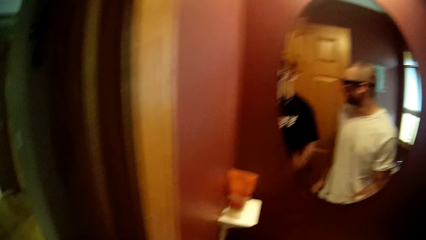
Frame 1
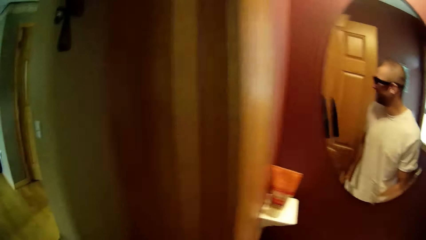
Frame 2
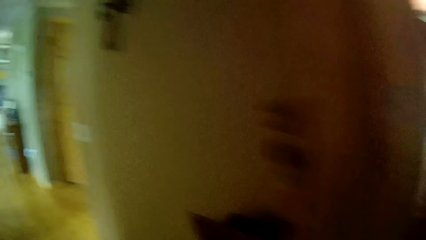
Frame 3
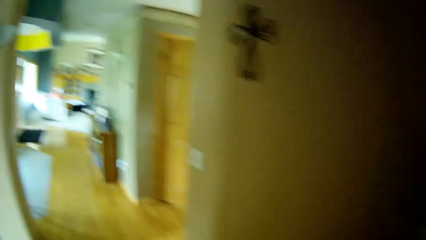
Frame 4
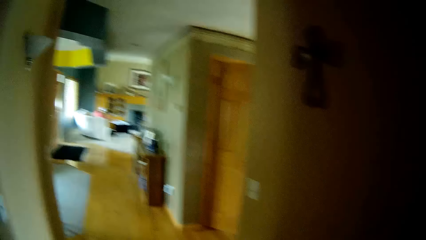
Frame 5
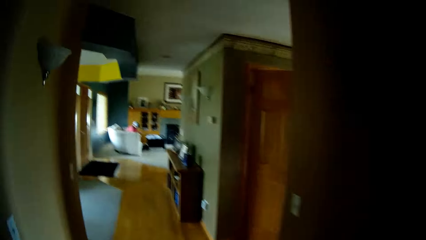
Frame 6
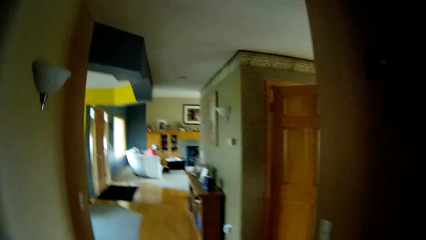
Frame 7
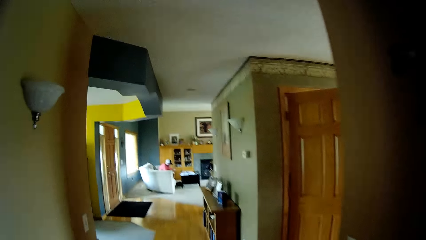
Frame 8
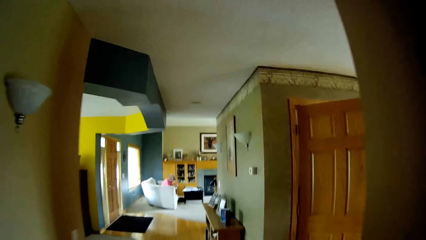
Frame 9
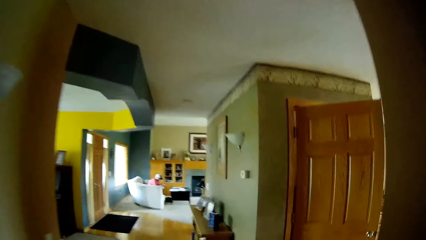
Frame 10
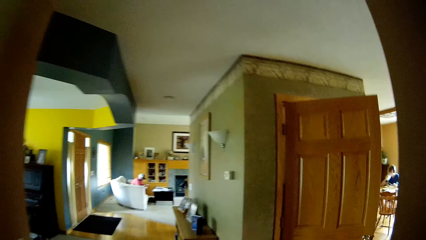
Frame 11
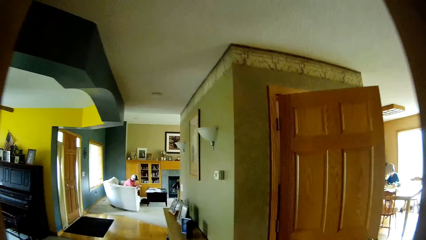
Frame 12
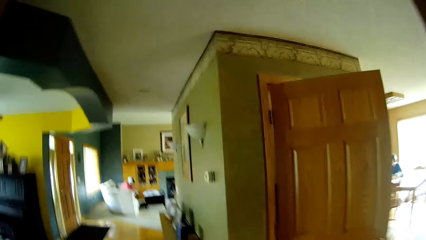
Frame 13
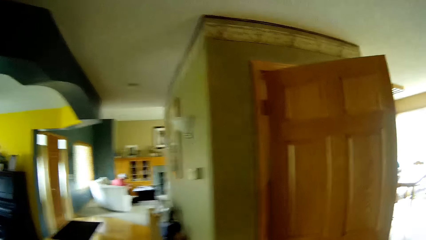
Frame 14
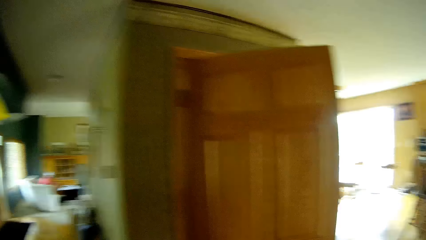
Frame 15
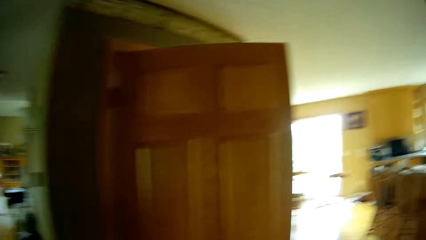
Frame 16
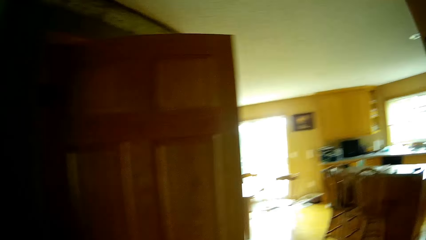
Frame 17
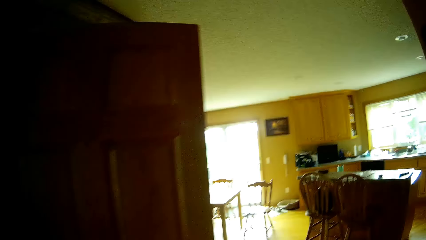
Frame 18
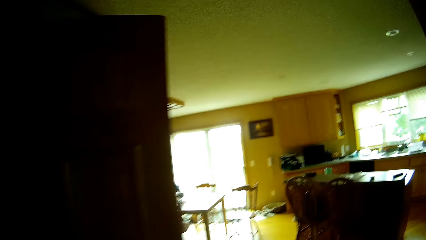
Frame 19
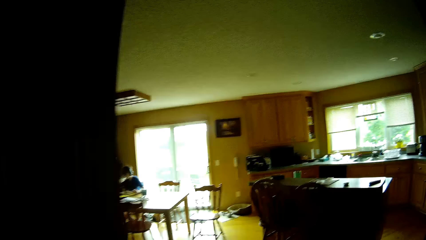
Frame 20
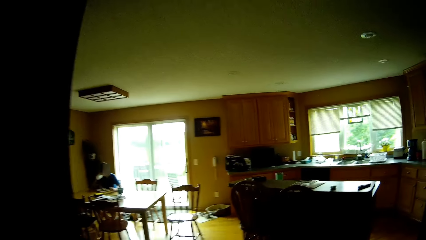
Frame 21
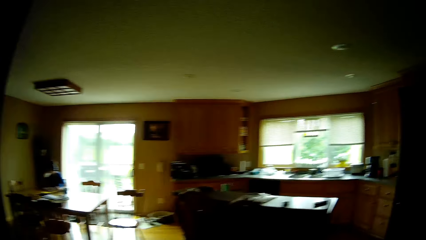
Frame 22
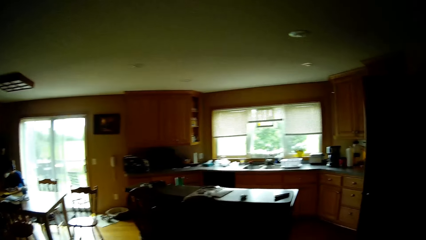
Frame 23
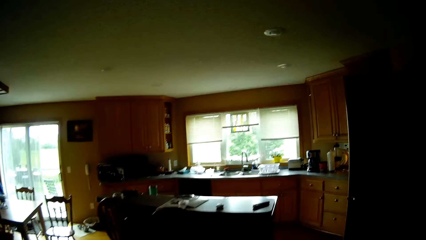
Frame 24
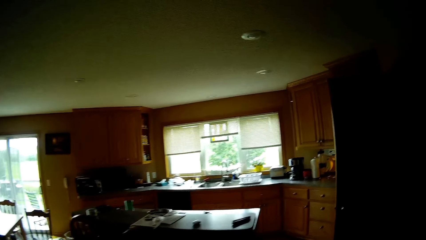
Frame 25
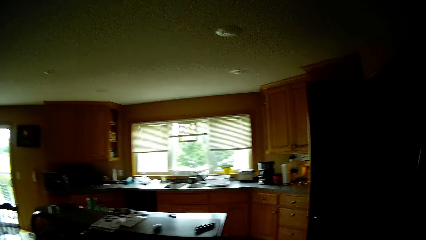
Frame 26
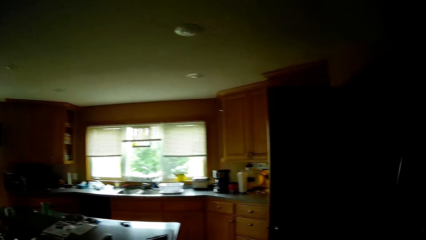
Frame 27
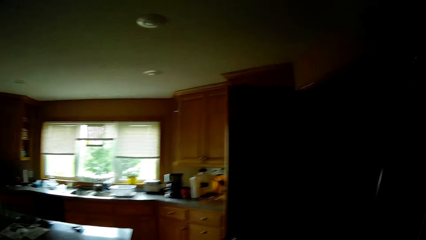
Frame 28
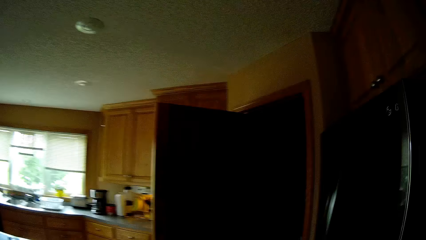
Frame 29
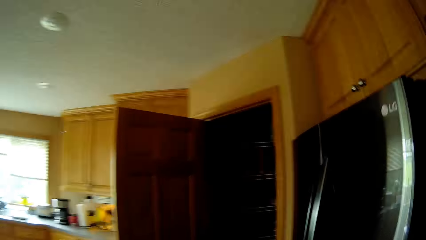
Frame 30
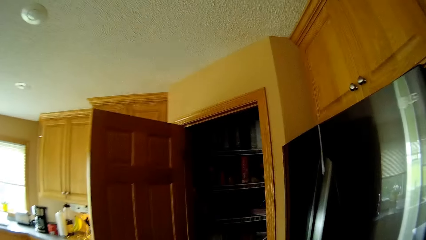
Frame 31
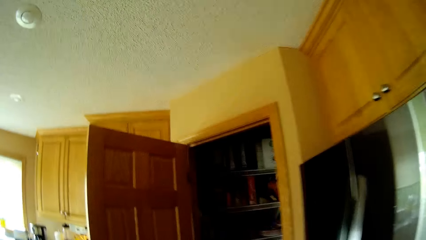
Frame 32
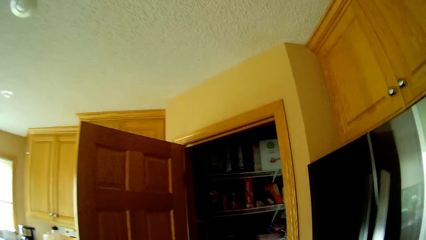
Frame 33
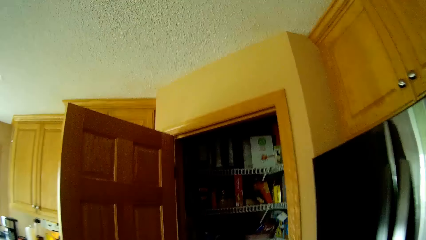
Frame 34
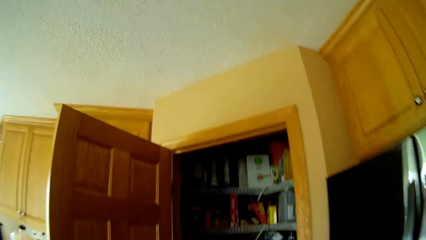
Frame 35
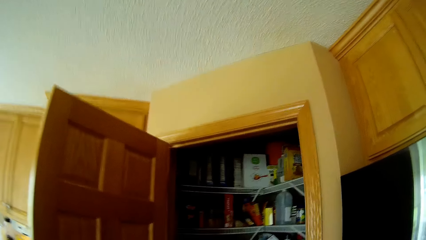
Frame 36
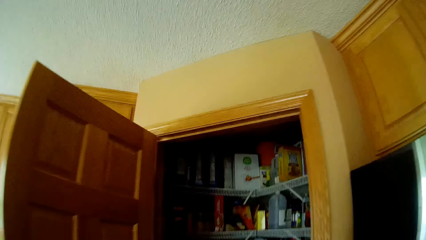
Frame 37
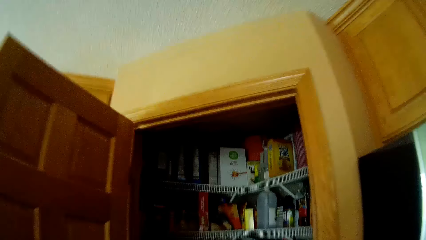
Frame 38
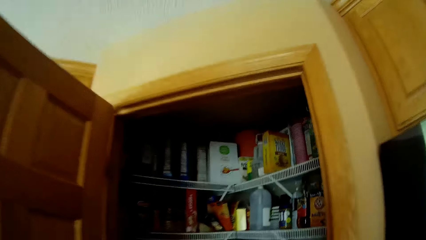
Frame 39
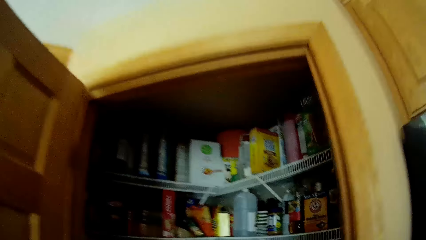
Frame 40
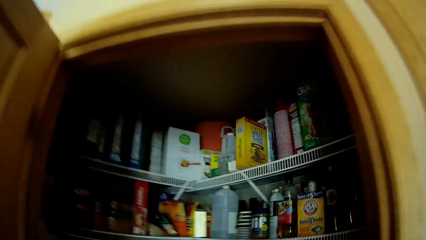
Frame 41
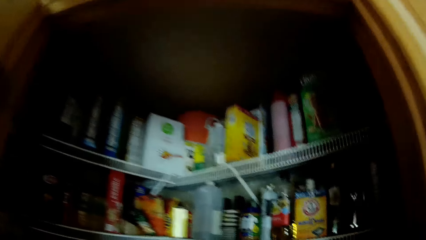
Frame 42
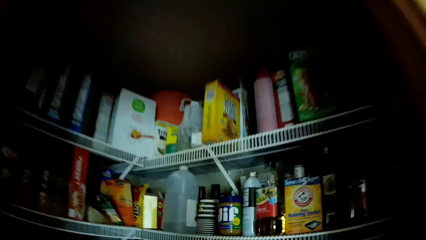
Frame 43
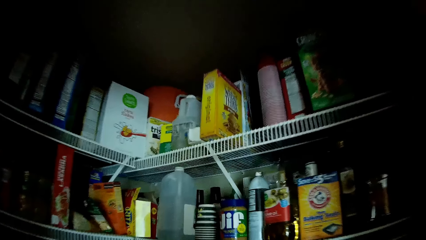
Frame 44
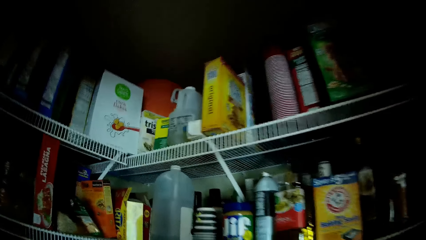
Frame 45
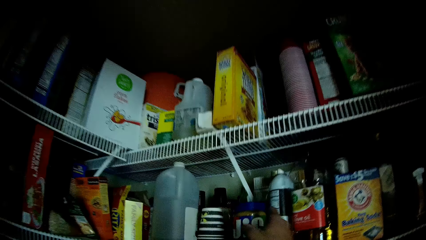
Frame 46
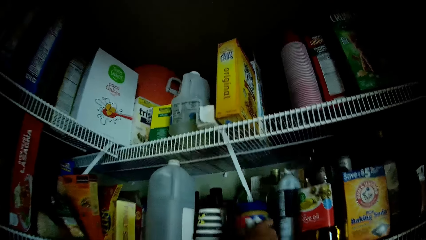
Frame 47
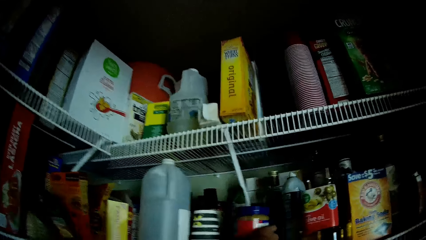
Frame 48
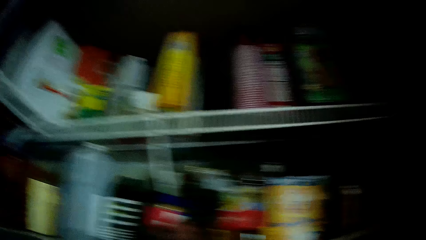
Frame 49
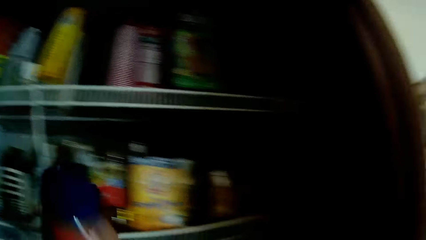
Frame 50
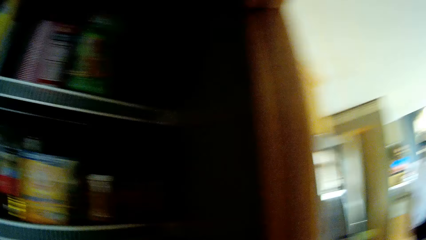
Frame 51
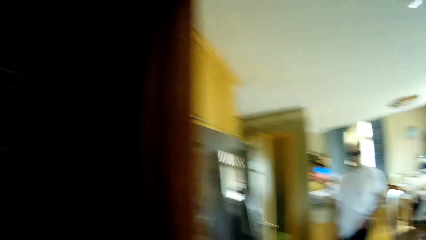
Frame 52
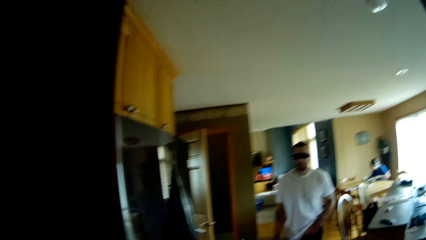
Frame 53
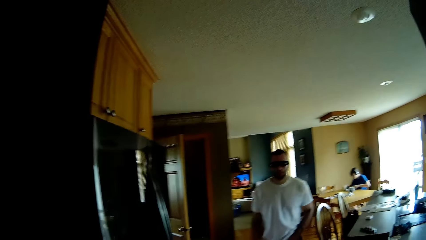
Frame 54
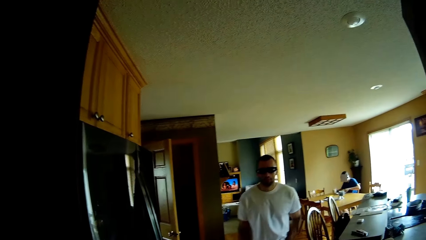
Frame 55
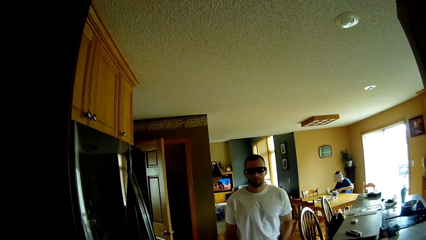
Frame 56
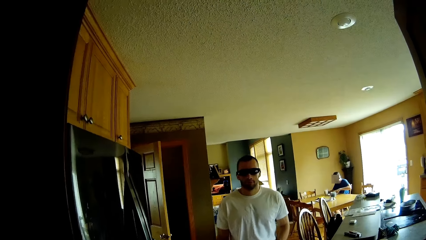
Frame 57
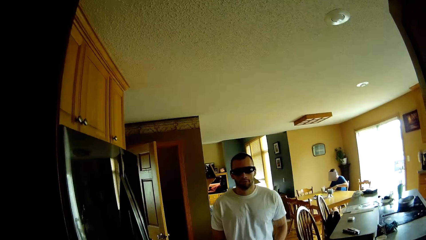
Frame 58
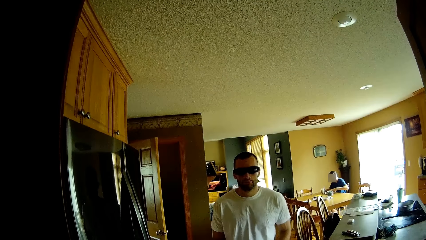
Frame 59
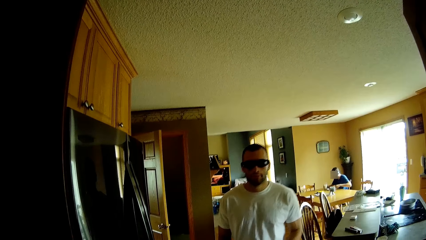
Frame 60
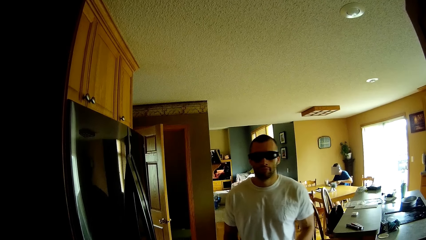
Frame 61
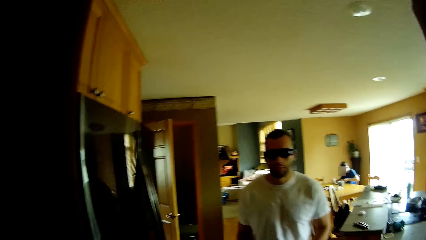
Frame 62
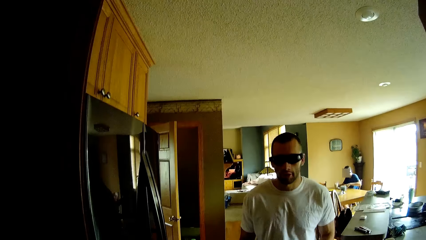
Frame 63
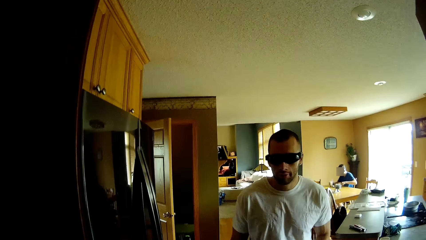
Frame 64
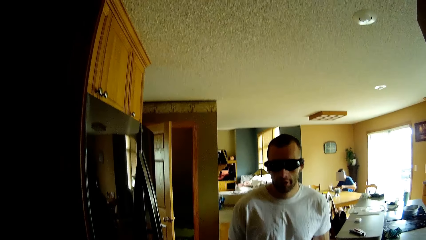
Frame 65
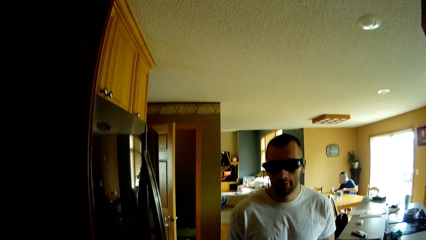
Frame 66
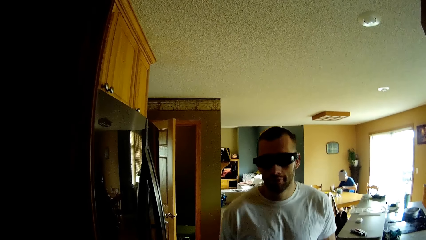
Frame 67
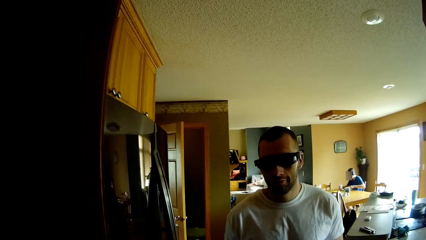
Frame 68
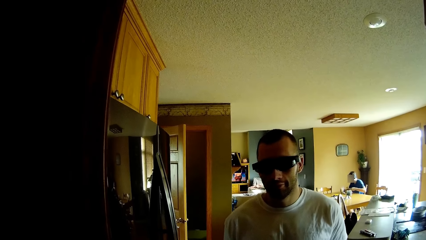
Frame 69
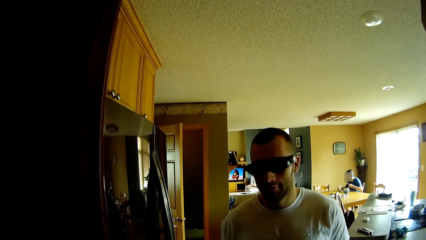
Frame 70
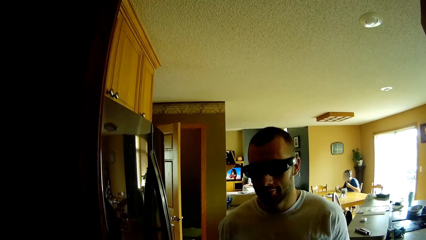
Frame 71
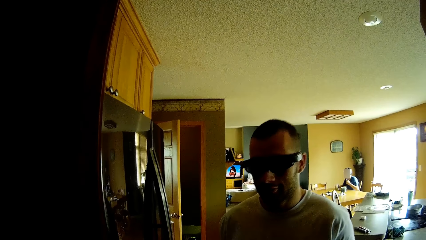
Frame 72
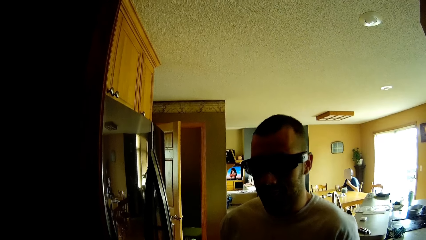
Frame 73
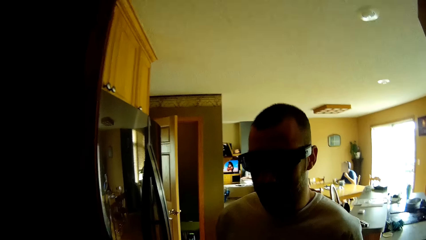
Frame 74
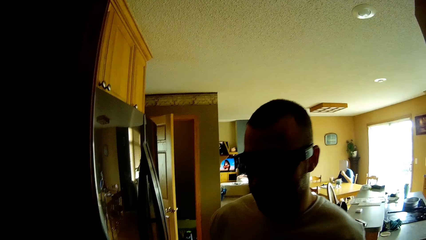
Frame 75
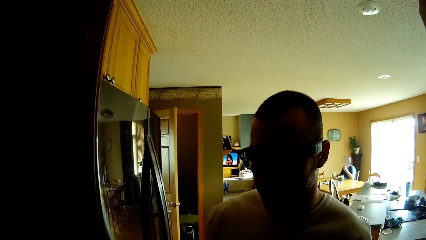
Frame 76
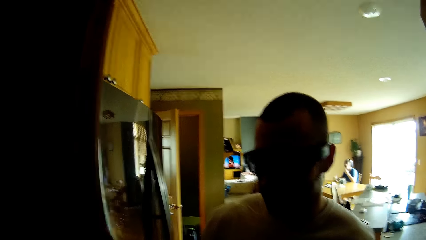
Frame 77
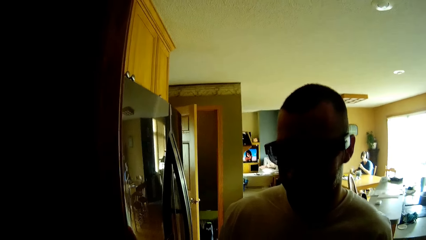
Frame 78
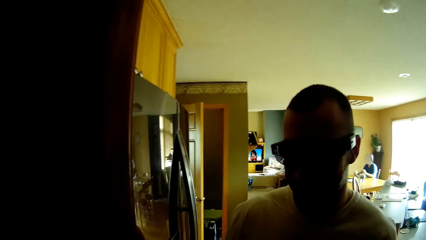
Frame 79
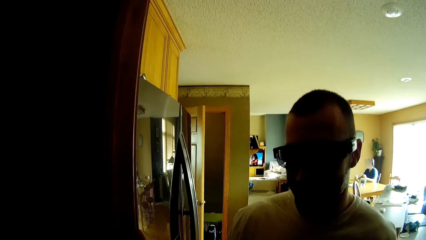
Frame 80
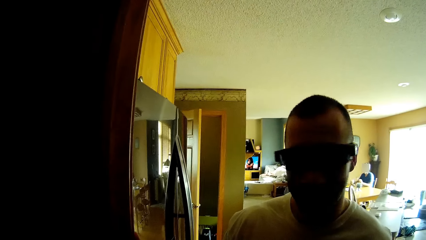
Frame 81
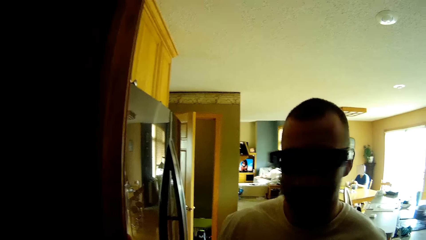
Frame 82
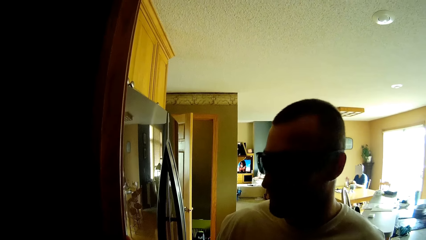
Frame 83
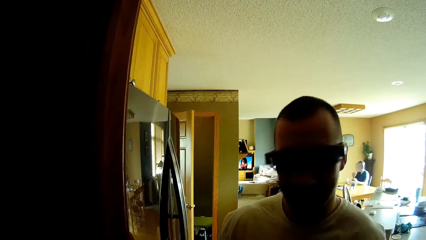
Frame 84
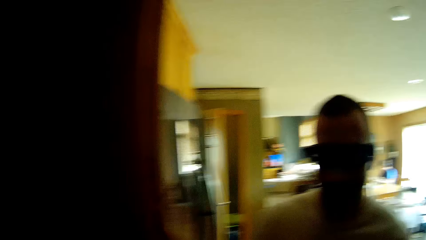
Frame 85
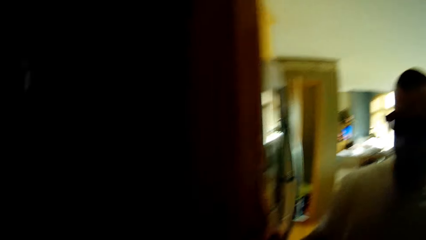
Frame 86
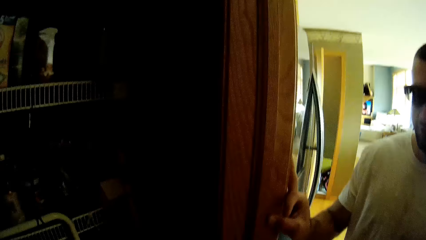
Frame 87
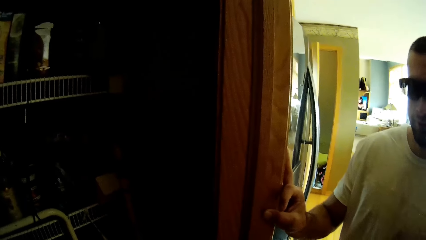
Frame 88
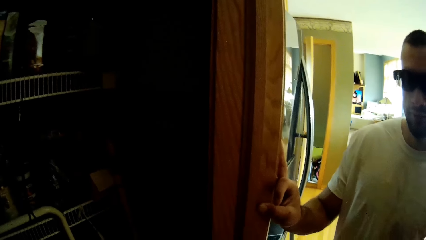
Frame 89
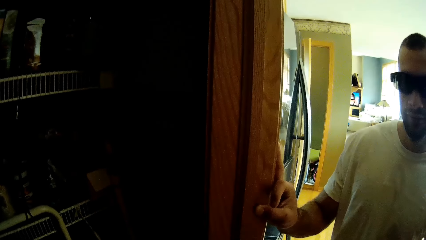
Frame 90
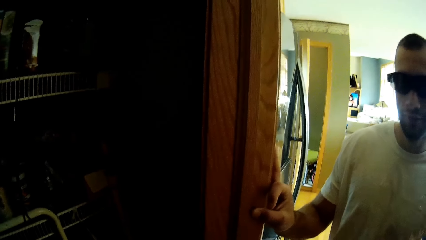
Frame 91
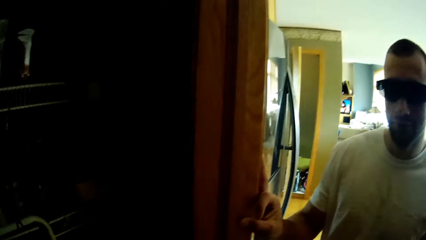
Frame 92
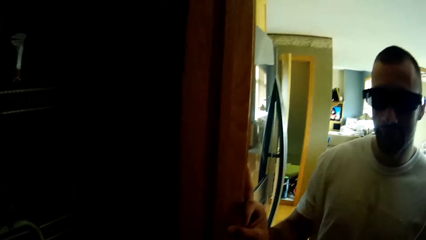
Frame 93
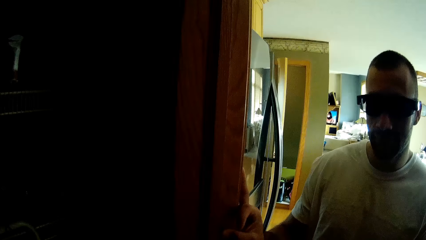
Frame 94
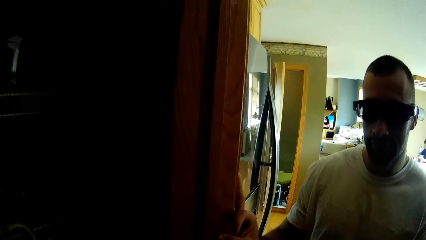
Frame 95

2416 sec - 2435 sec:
The camera wearer walks in the house. They hold a tin. They pick up the peanut from the cabinet. They look around. They walk in the house. They converse with a man.
